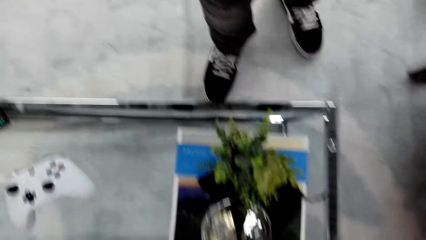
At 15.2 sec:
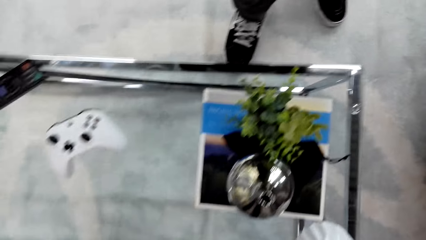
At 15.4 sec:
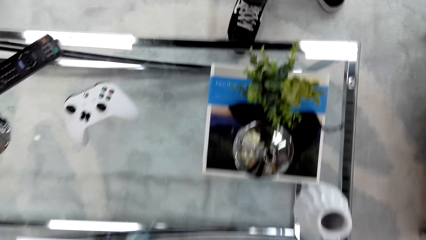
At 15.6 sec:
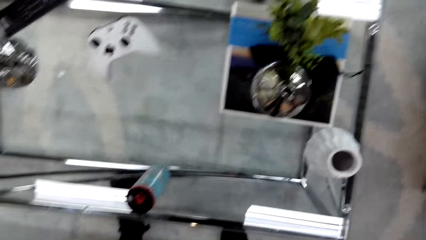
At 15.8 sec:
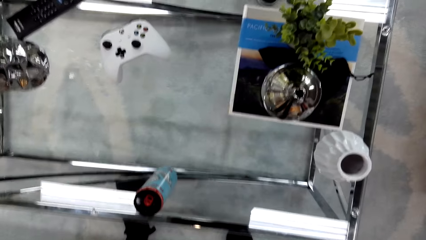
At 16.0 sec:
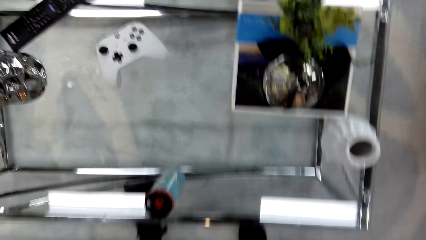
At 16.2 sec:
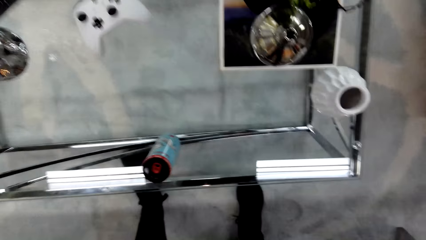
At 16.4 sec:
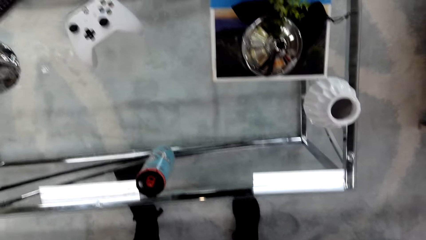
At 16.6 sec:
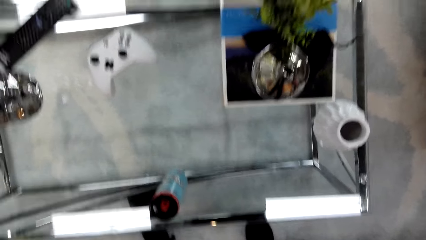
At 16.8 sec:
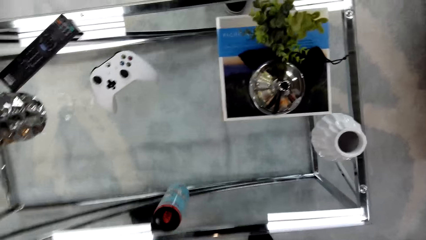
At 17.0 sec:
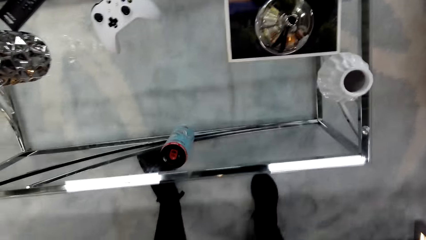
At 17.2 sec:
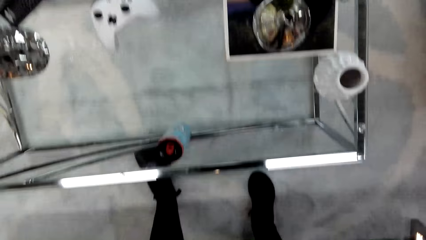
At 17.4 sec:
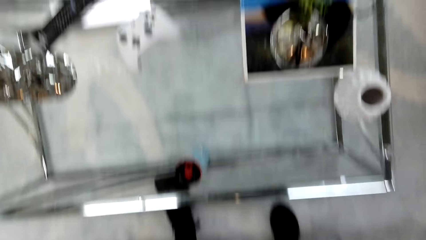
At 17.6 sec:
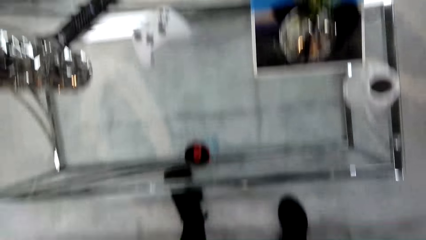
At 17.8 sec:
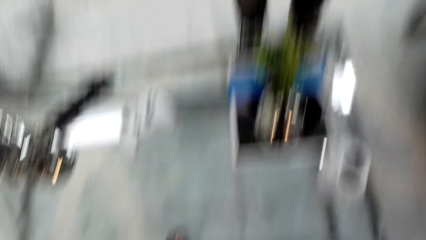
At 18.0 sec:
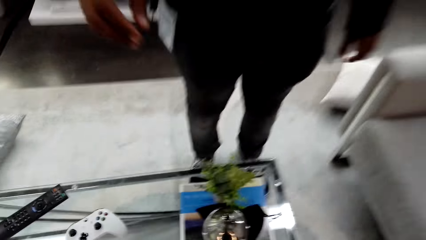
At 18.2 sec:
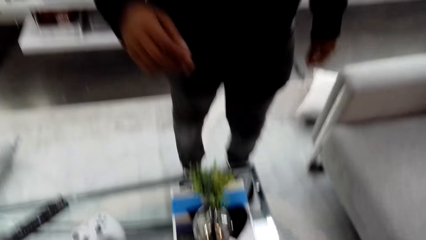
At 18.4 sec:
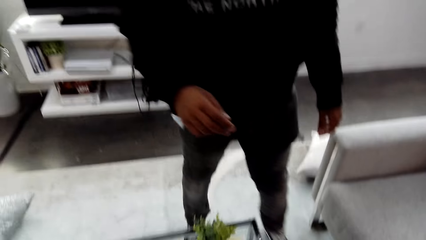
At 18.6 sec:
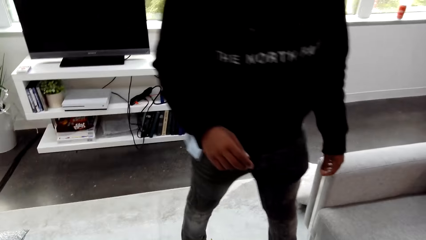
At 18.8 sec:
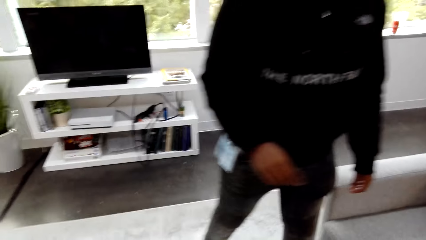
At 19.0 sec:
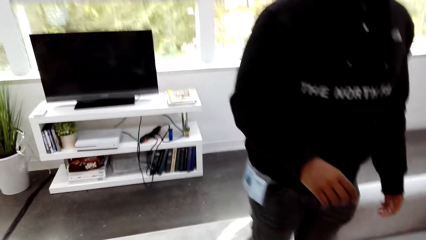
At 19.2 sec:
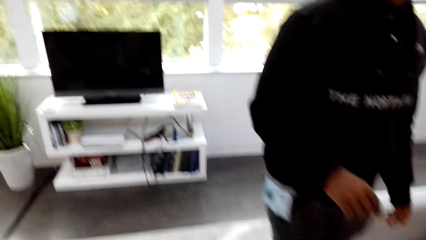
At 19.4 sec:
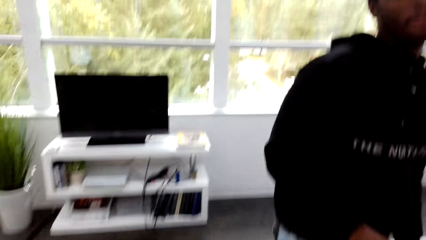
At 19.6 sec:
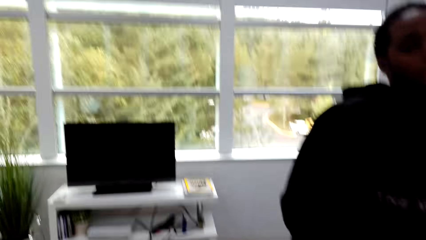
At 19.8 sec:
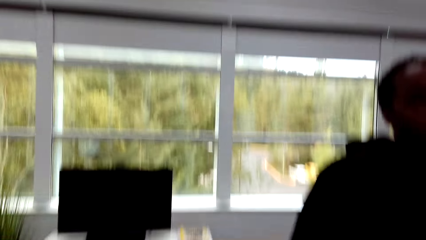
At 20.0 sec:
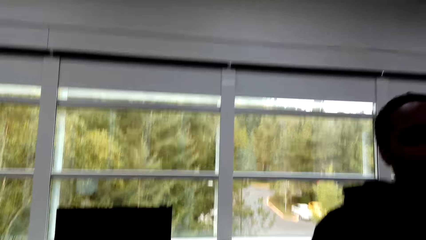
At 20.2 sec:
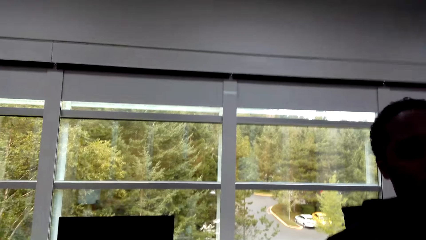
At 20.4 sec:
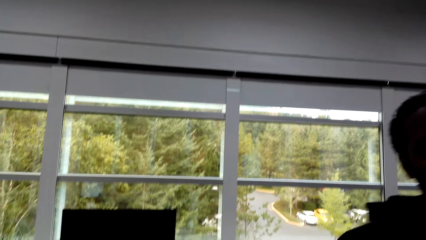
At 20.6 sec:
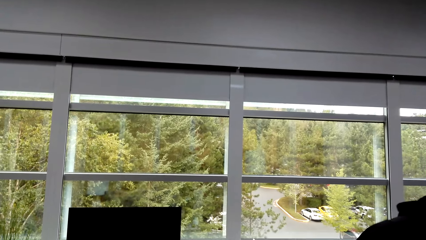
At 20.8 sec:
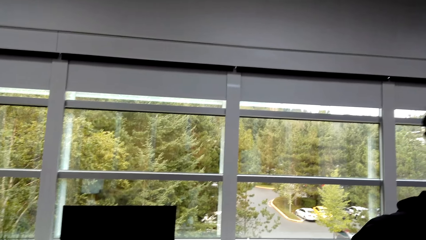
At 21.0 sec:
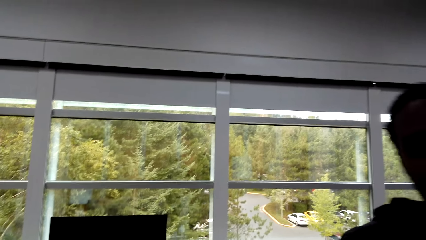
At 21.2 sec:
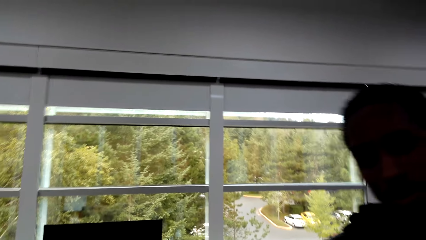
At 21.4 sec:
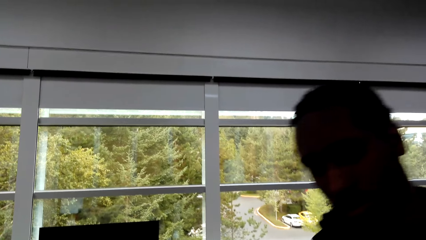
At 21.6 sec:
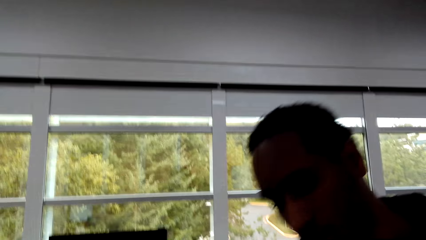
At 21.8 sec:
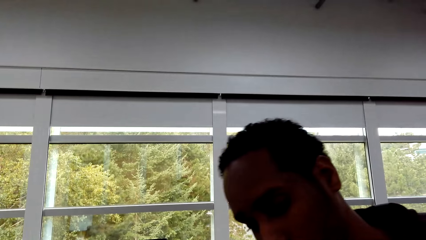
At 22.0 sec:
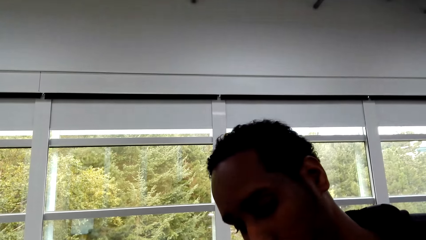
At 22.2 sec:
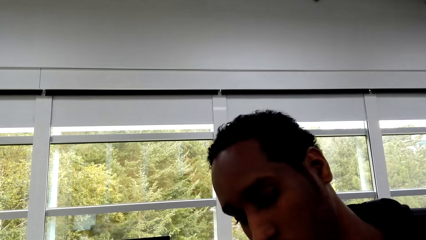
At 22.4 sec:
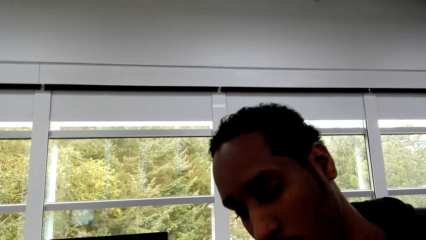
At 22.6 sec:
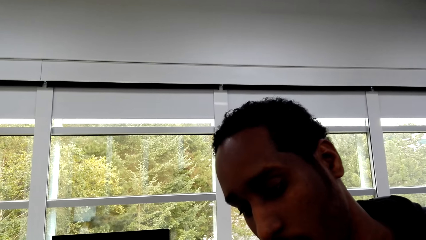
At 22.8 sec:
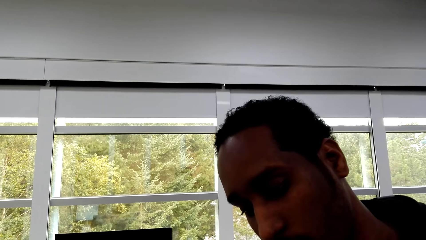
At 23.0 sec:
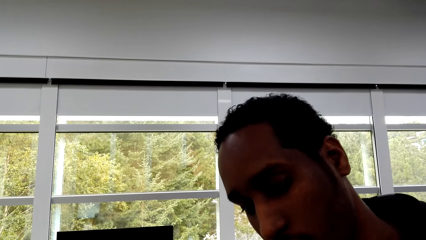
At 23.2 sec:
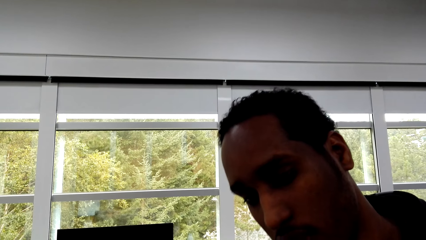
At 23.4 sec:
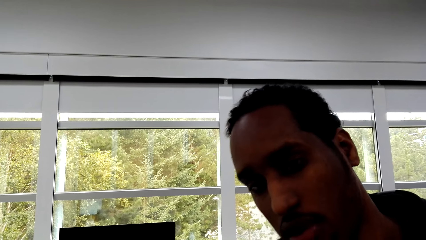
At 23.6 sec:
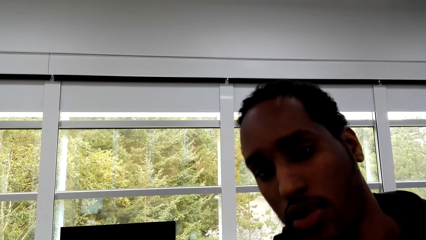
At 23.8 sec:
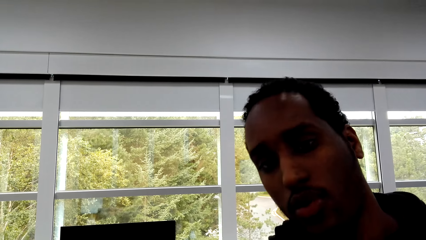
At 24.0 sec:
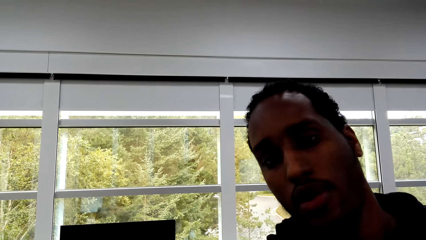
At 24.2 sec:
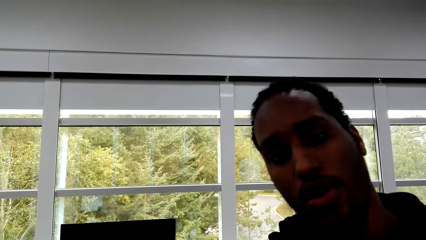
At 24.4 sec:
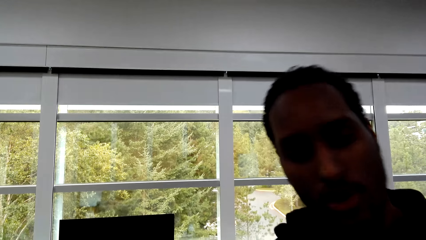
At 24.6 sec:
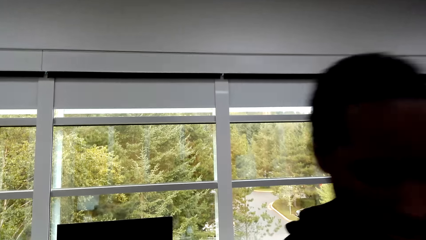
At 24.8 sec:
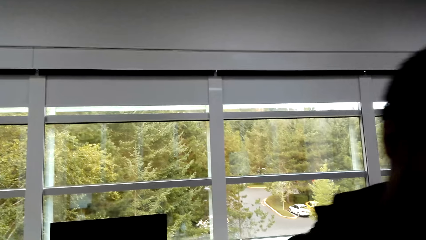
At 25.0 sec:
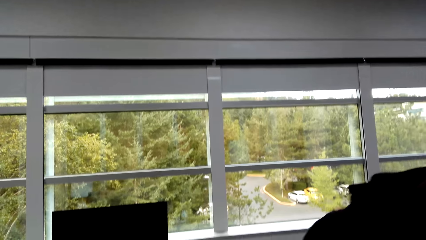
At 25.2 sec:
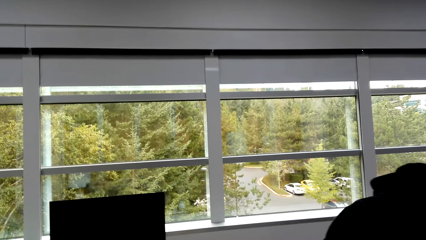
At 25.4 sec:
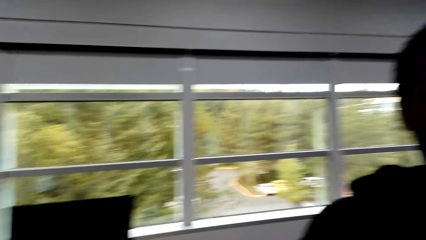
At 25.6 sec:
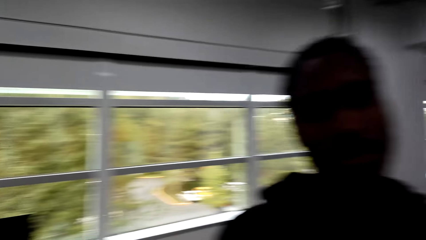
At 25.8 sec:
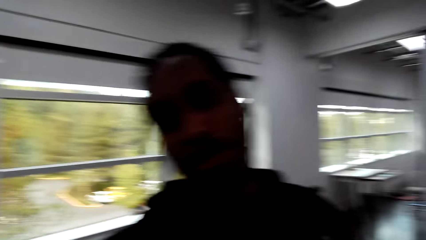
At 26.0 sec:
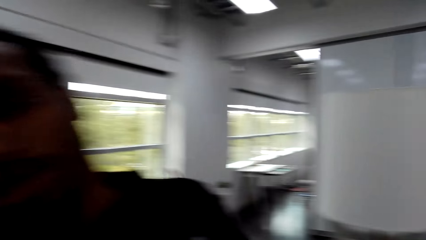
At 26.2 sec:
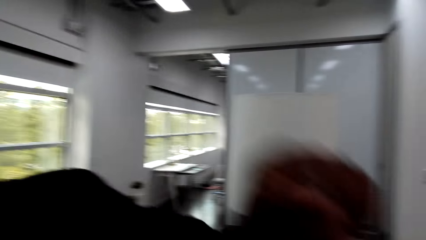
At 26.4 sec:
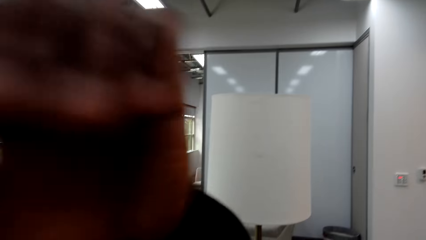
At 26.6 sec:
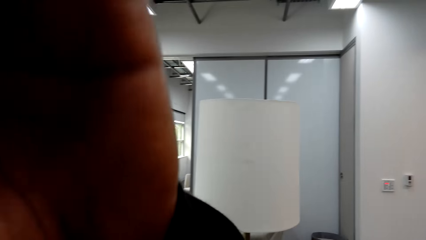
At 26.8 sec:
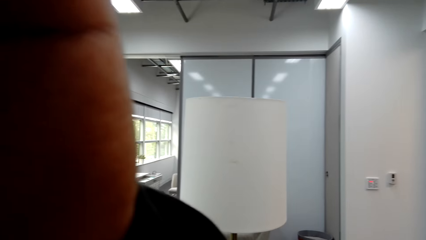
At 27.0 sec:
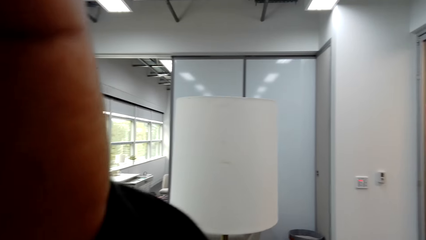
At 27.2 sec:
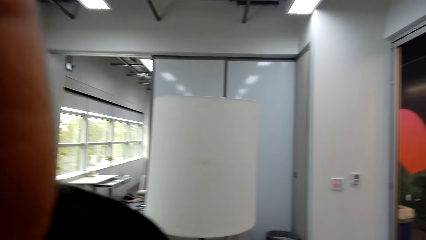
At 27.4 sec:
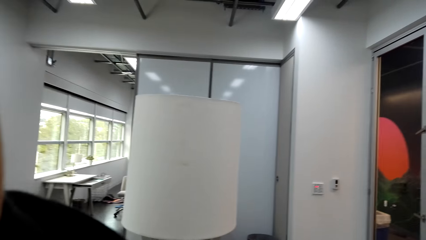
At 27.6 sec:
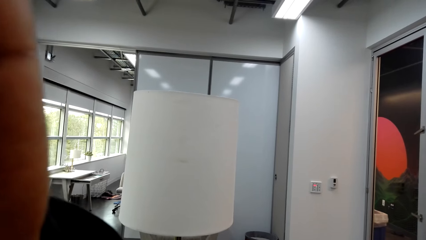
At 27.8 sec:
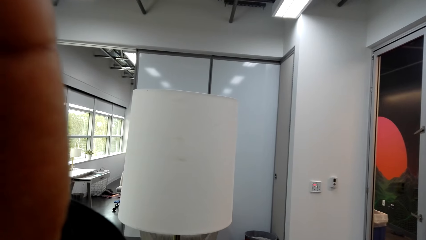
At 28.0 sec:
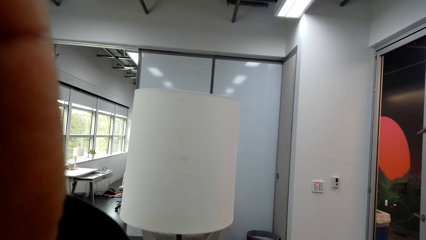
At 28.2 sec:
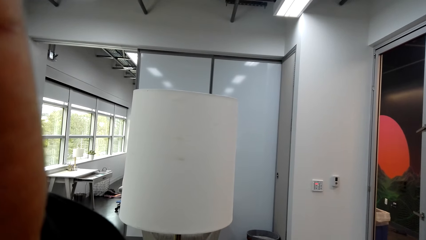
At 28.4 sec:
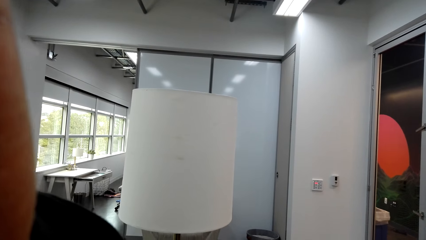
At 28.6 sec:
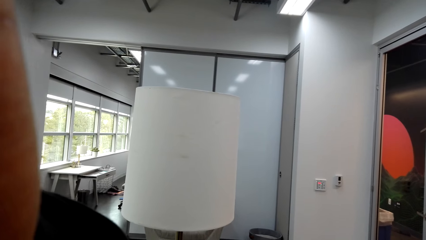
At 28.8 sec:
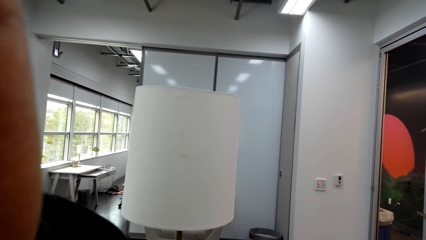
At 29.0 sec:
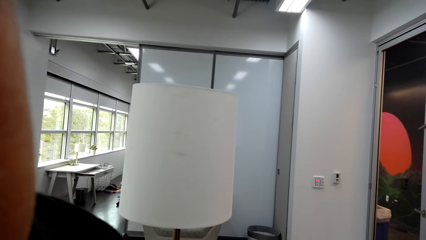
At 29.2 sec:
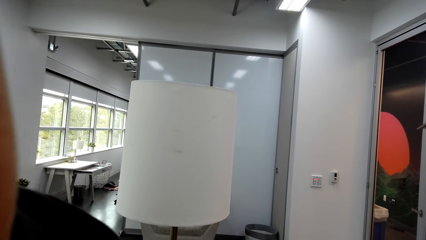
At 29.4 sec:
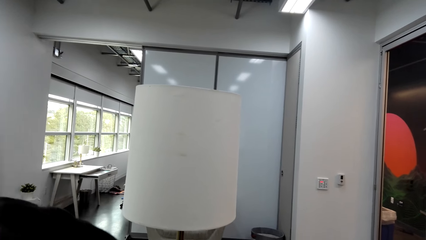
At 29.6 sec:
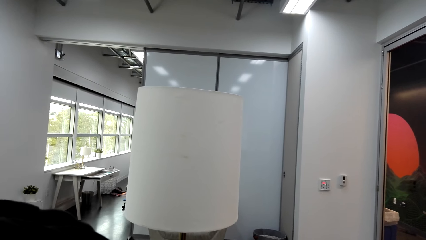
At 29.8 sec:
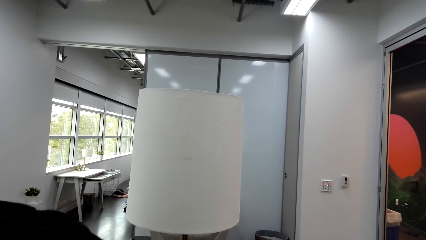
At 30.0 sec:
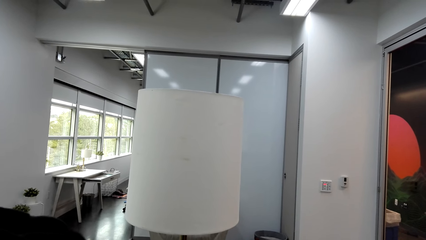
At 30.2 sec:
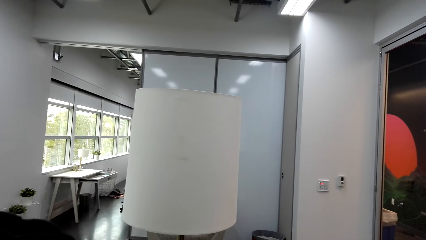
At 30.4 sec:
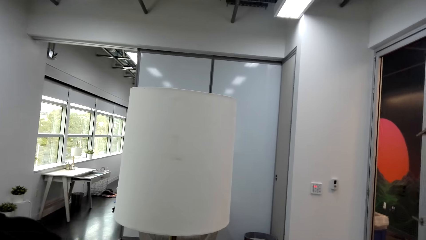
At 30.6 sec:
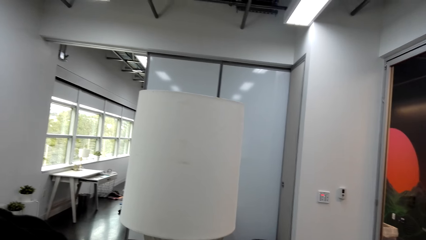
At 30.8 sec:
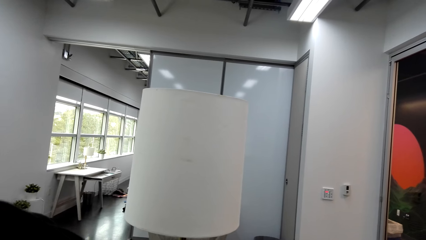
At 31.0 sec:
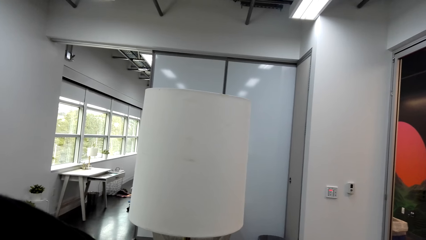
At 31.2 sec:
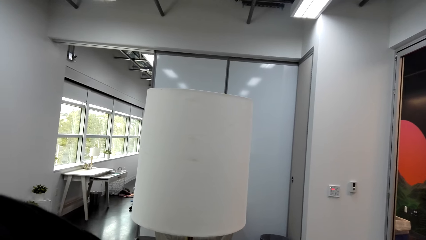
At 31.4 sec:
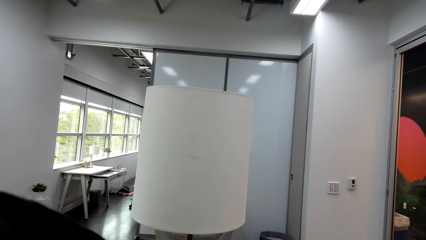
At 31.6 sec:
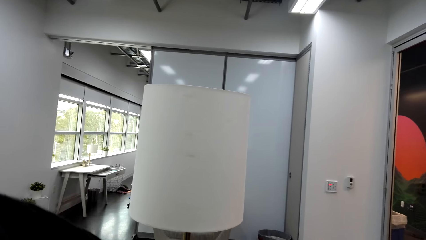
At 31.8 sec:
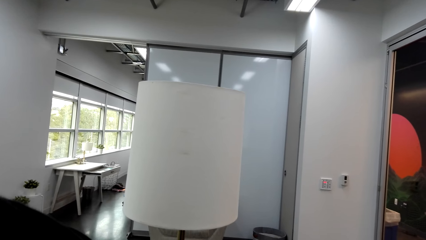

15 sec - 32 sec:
The camera wearer talks with a man. The man walks around. The camera wearer talks with the man. The man talks with the camera wearer. The man adjusts the camera. The camera wearer talks with the man. They adjust the camera.
